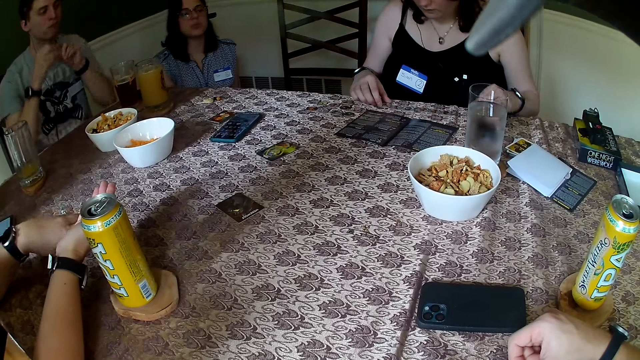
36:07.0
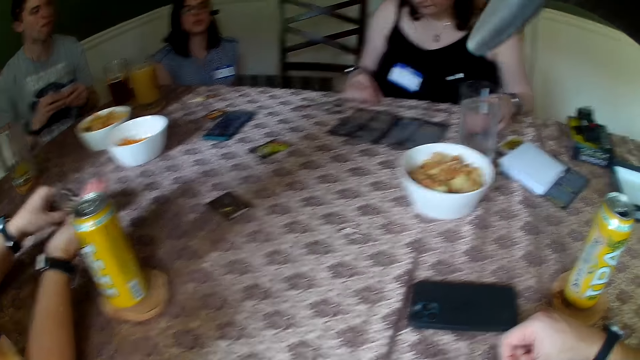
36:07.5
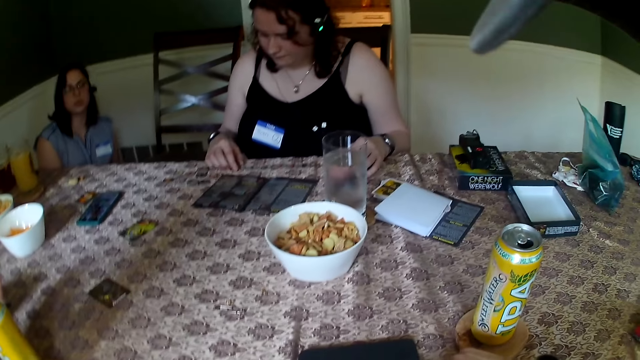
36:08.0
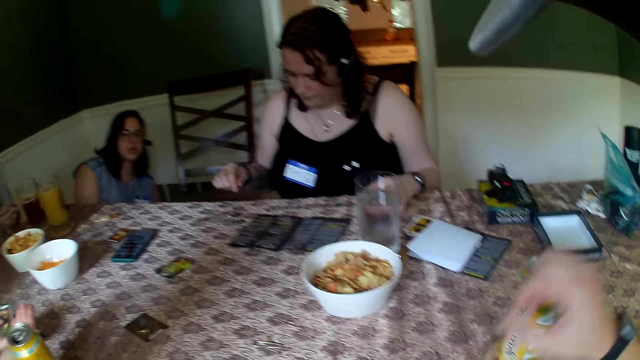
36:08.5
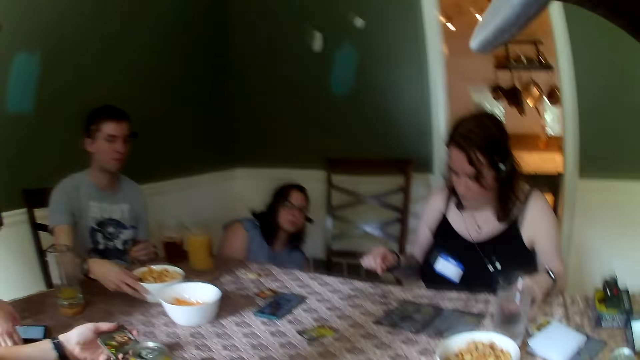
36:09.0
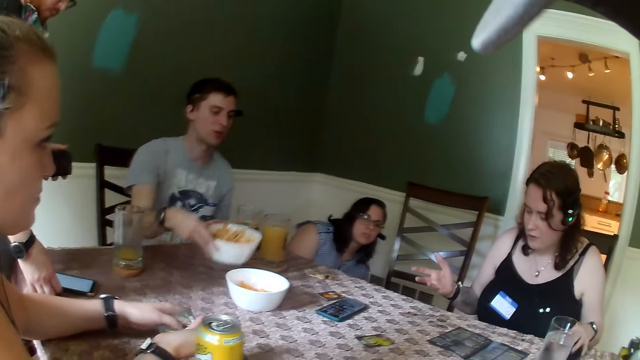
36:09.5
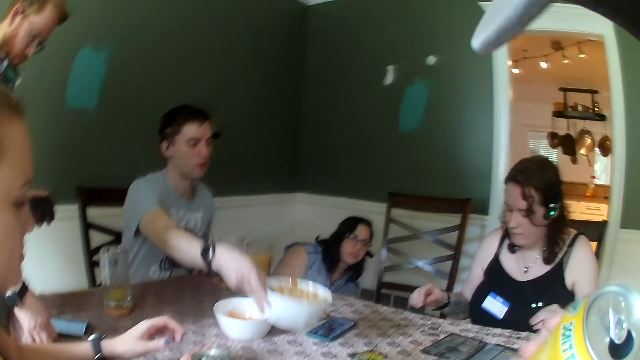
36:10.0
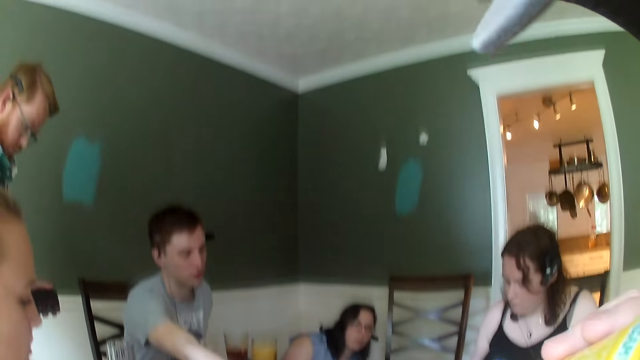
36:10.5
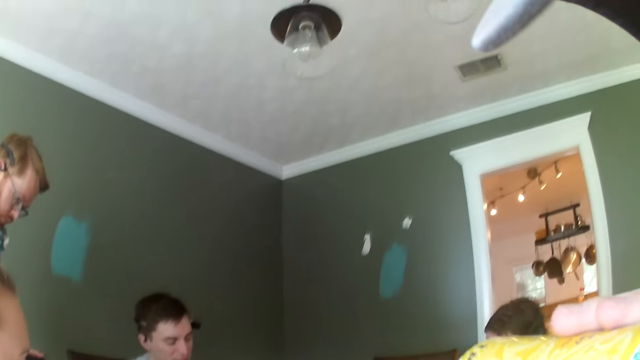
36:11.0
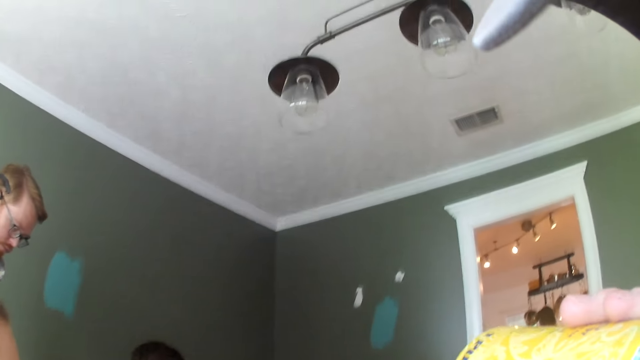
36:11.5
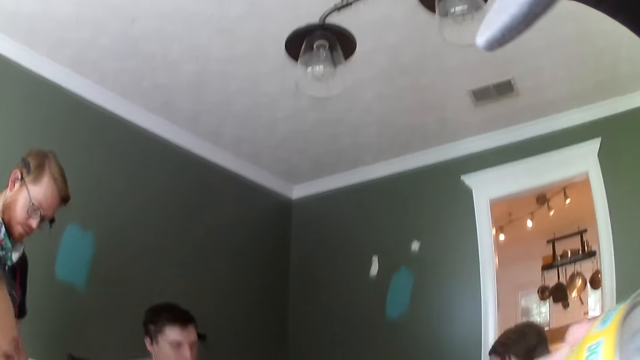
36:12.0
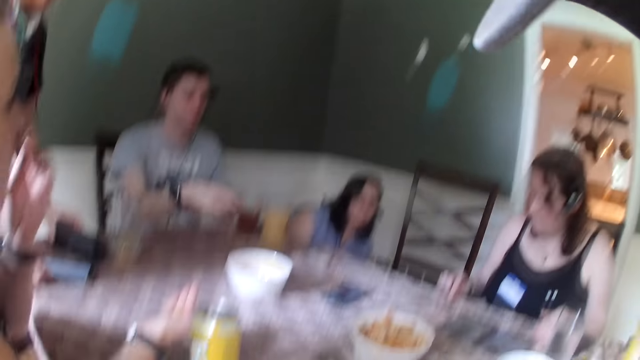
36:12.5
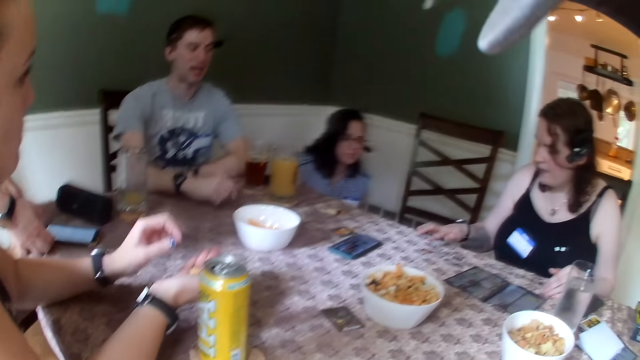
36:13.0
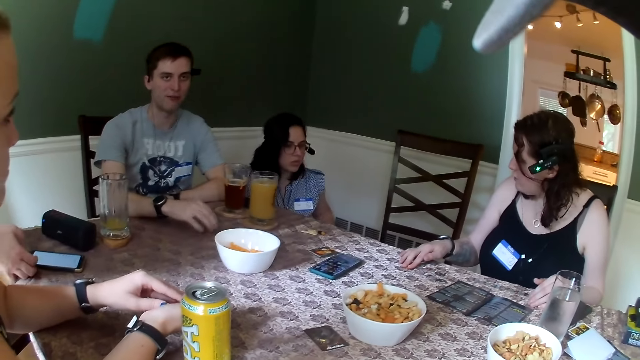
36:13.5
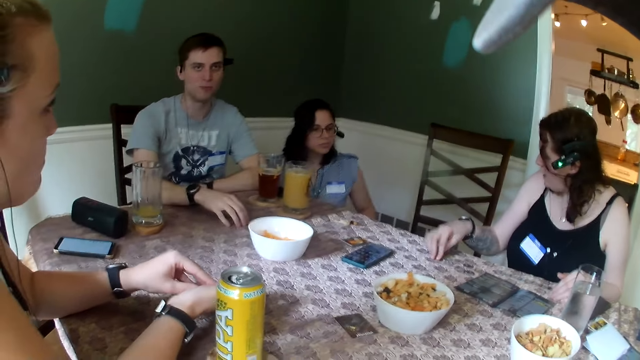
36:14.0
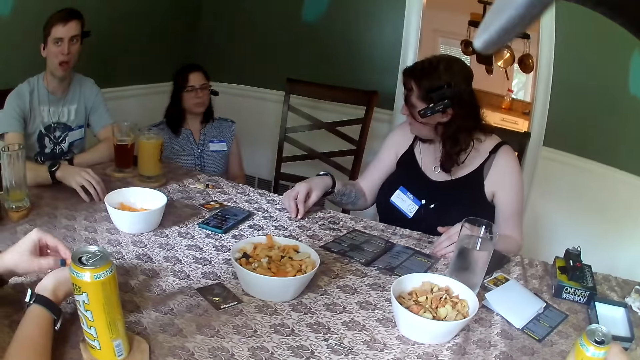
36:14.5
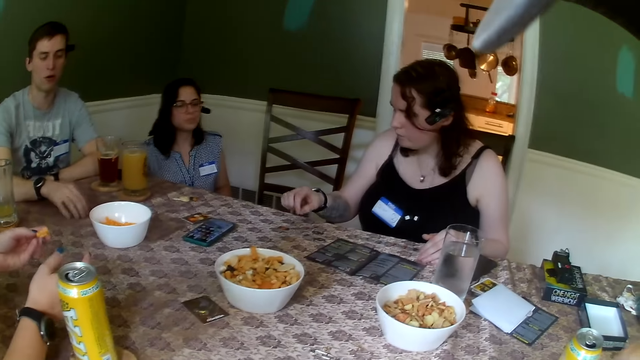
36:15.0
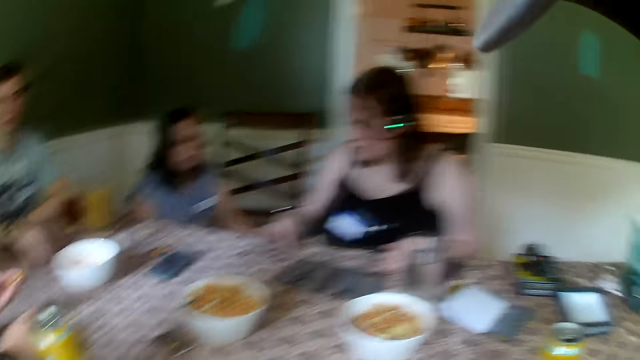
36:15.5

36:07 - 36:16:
The camera wearer picks up a container or canned drink. A man picks up the white plate of snacks with his right hand and speaks to everybody on the table. Another man presses a phone on the table with his right hand. The camera wearer drinks from the canned drink in his right hand. The first man places the white plate of snacks in his right hand at the center of the table. The camera wearer drops the container on the table.

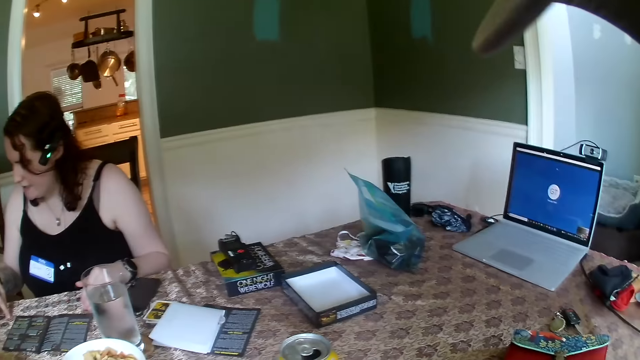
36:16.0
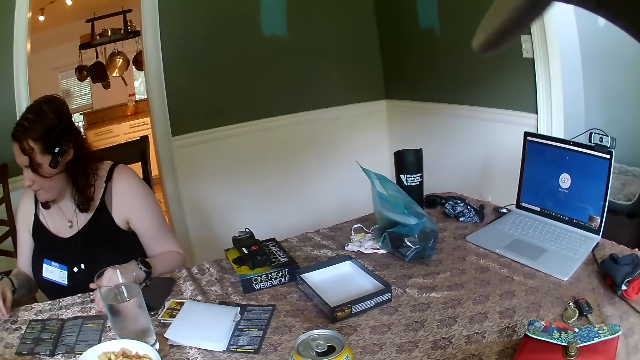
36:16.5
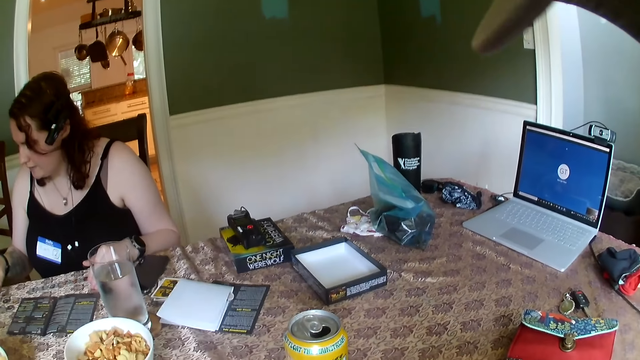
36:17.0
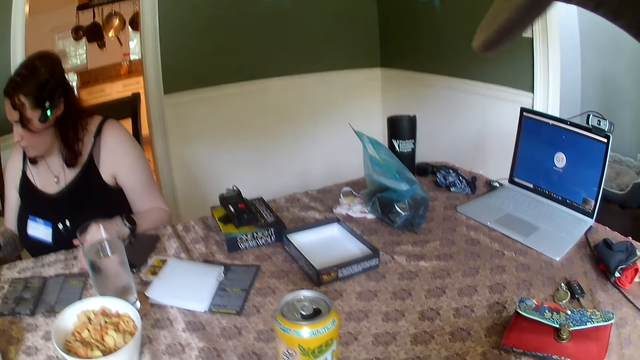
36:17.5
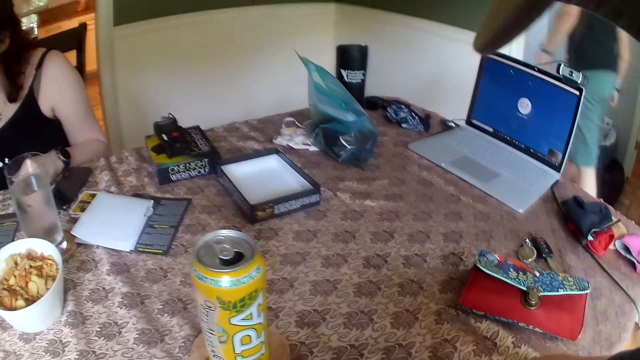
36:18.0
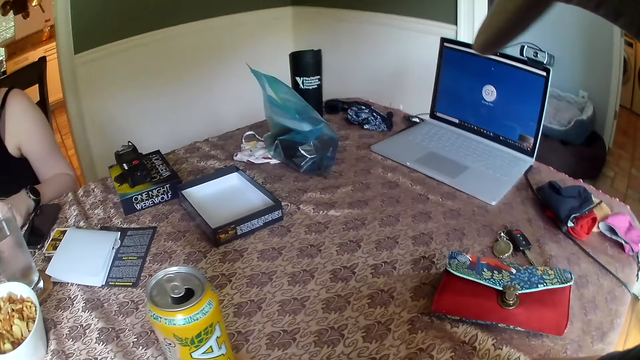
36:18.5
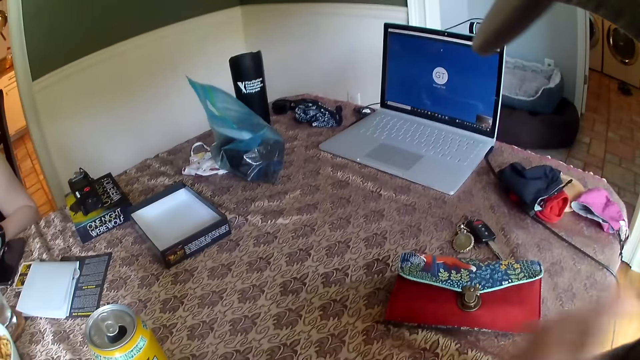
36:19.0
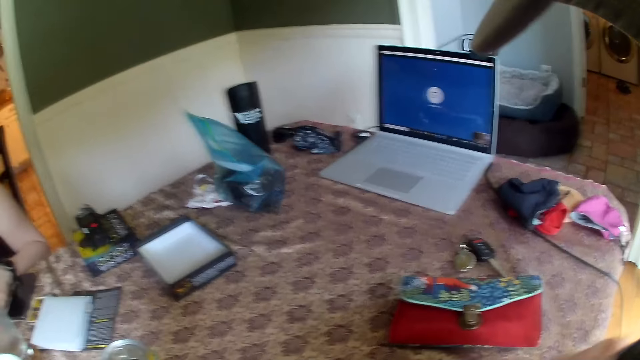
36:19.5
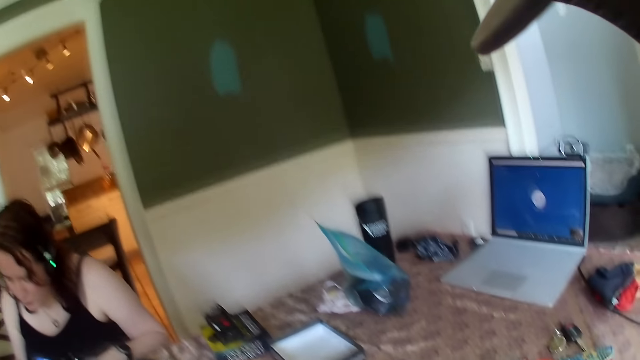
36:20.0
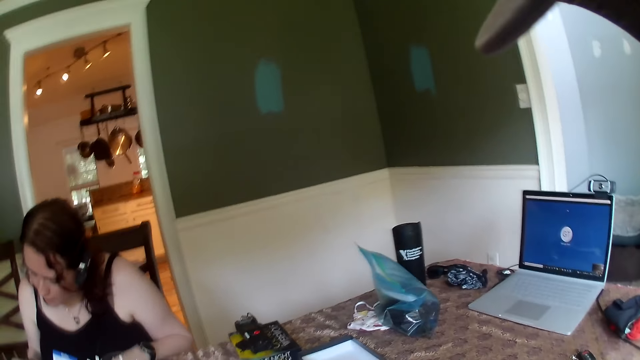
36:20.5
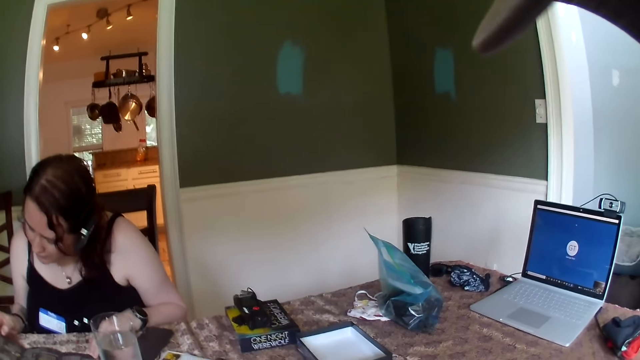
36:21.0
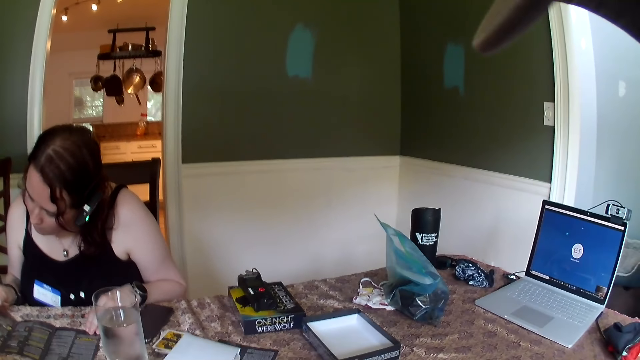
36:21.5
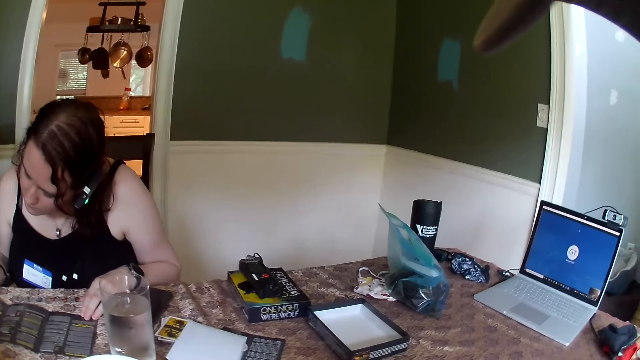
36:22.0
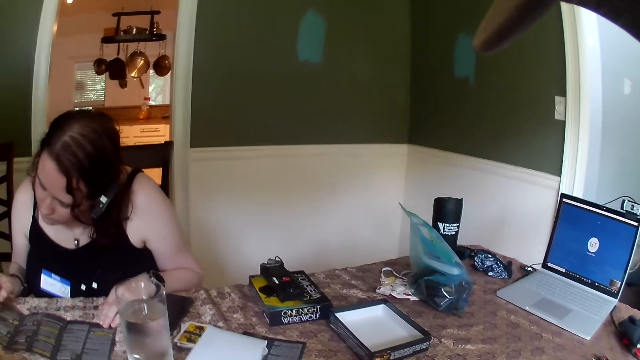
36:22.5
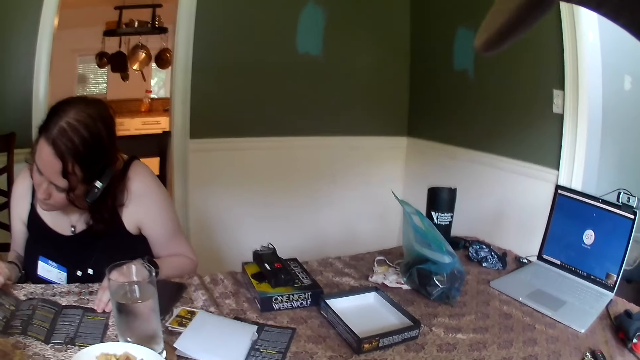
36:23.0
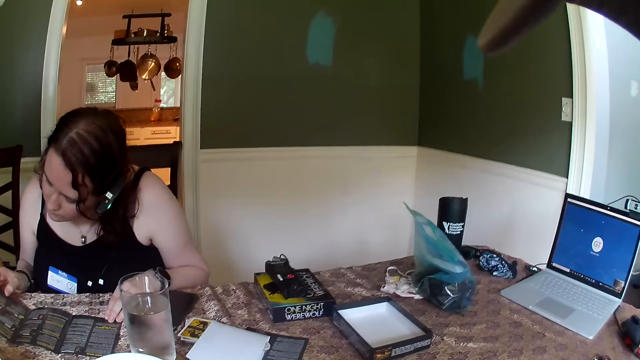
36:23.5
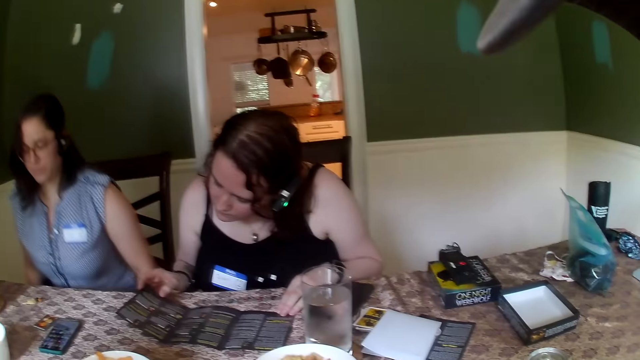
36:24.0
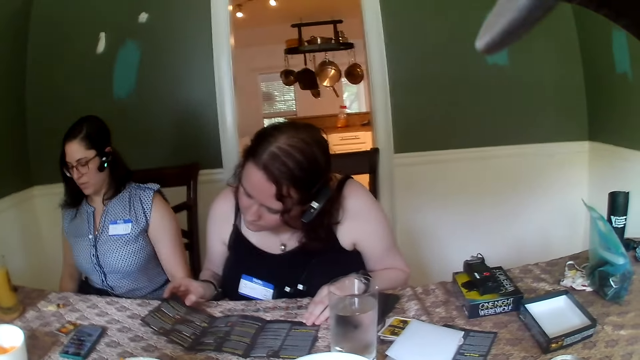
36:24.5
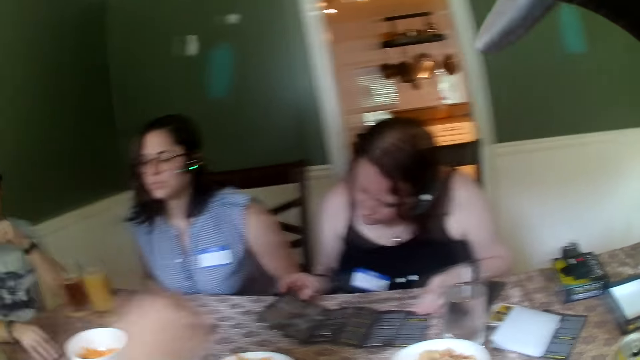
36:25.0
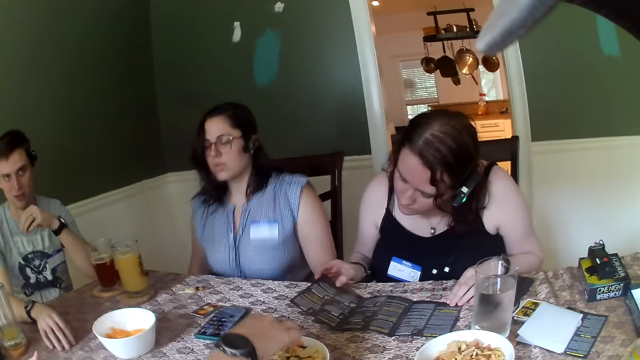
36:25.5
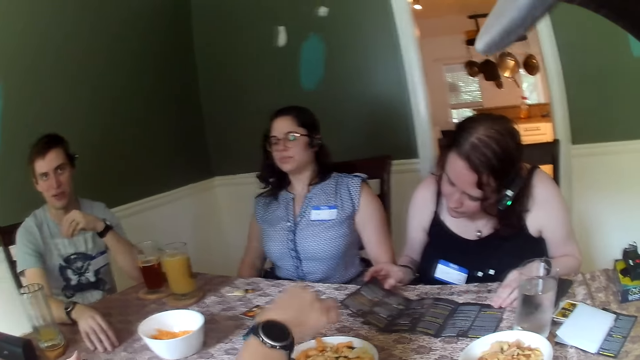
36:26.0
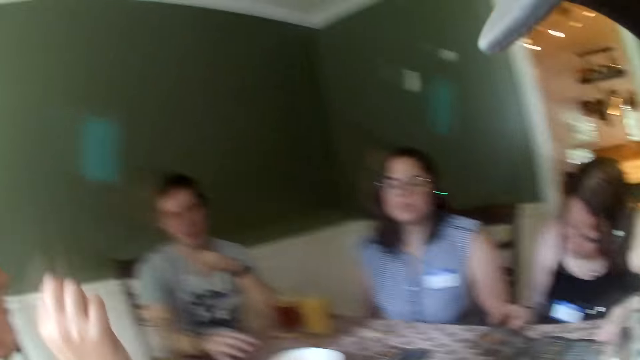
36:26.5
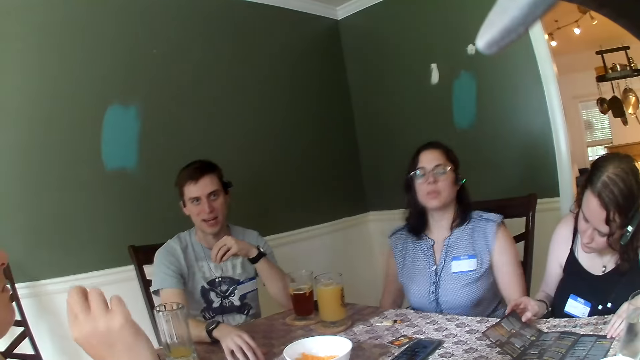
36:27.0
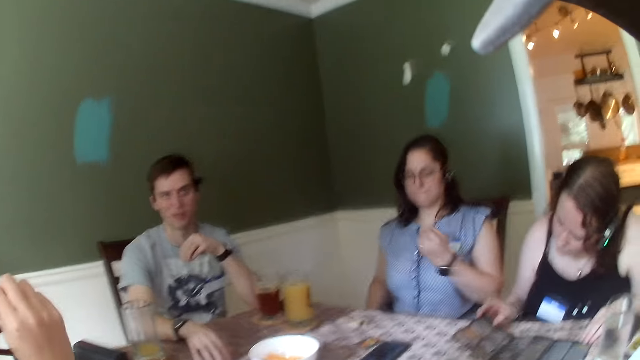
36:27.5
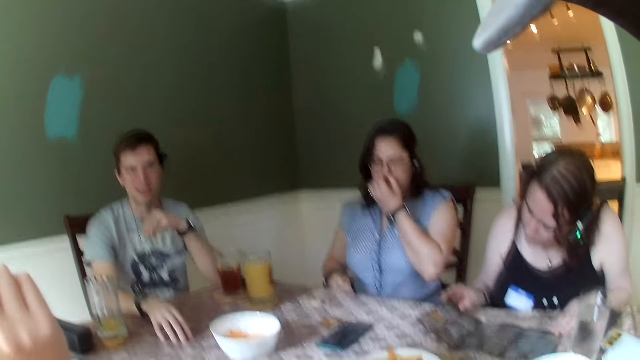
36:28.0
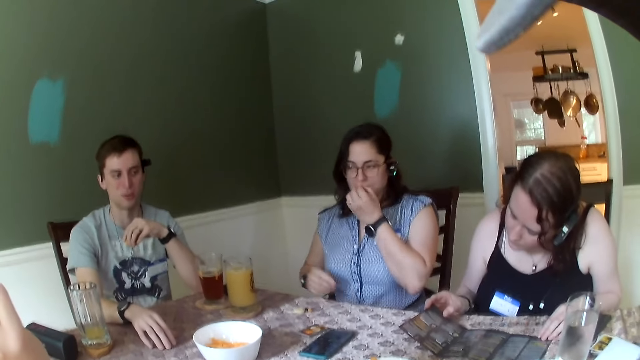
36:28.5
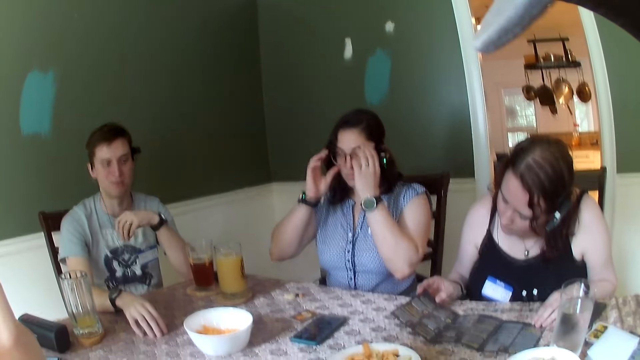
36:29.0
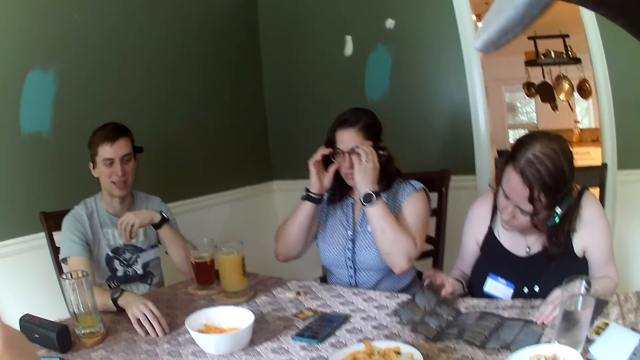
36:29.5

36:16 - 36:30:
The camera wearer looks around. A man walks towards the living room. The camera wearer wipes her arm. She looks around. Another man speaks to everybody on the table. A woman looks at a leaflet on the table. Another woman sits on a chair beside the table. A third woman picks snacks from a white plate on the table with her right hand and eats the snacks in her right hand. The camera wearer looks at a man.
